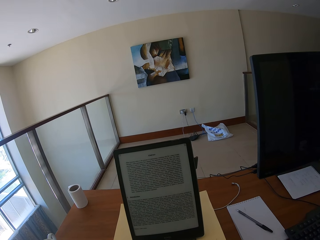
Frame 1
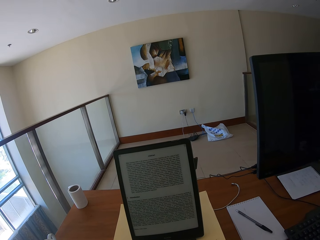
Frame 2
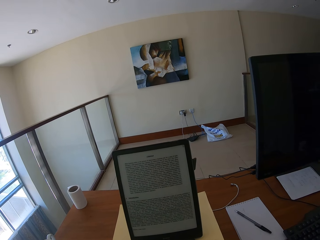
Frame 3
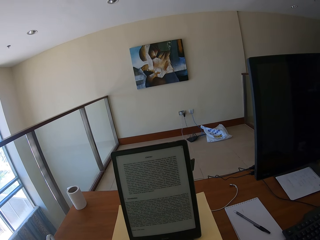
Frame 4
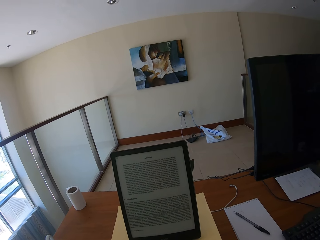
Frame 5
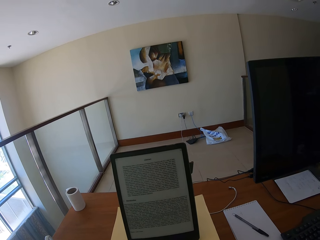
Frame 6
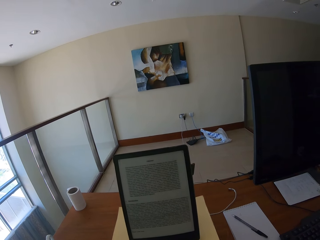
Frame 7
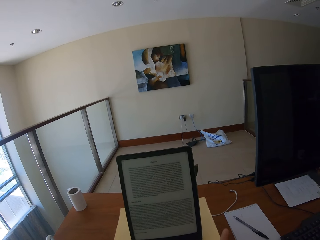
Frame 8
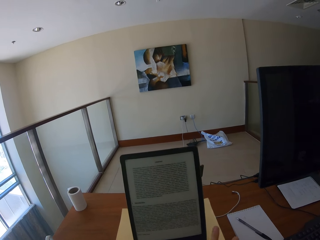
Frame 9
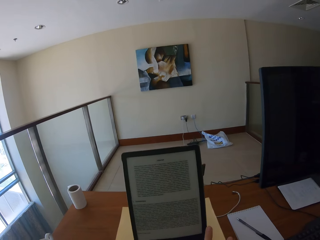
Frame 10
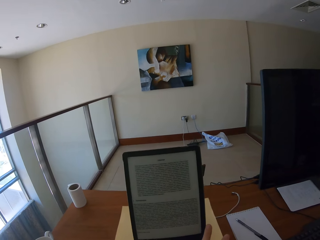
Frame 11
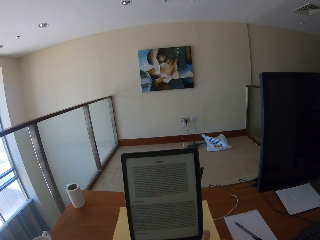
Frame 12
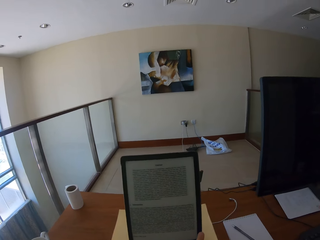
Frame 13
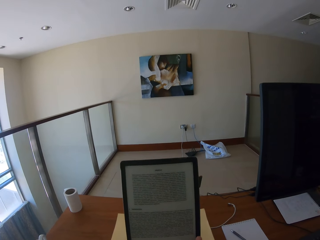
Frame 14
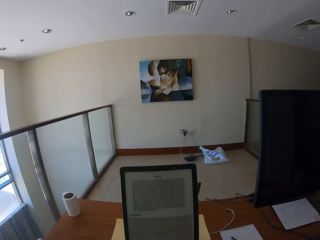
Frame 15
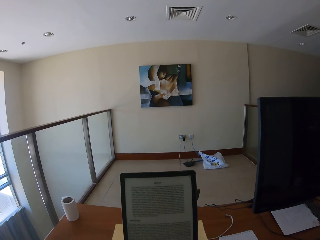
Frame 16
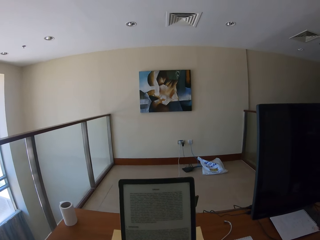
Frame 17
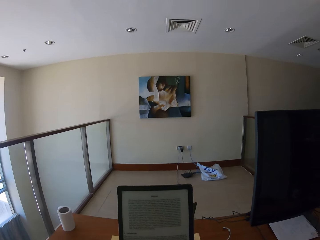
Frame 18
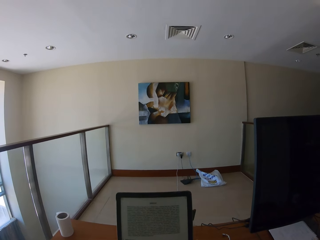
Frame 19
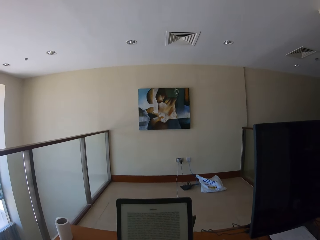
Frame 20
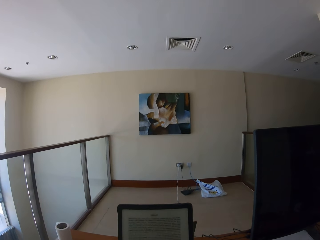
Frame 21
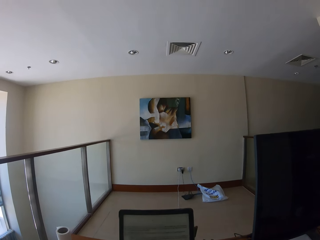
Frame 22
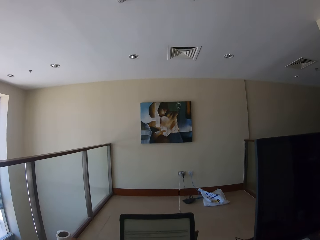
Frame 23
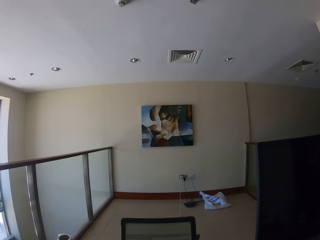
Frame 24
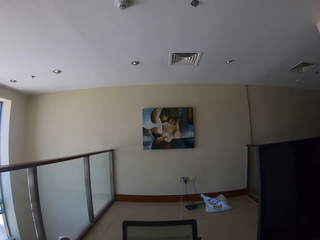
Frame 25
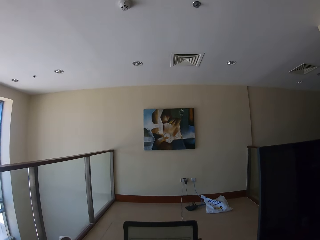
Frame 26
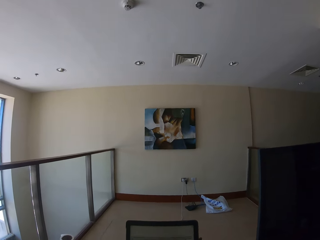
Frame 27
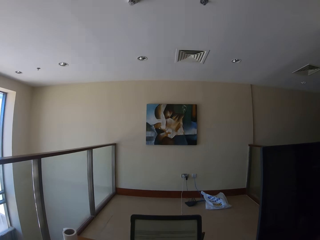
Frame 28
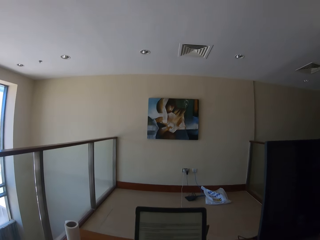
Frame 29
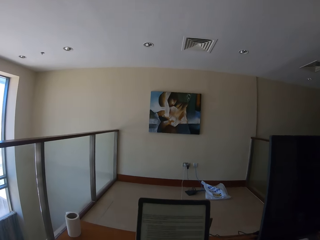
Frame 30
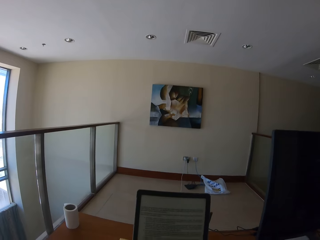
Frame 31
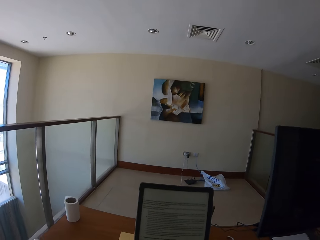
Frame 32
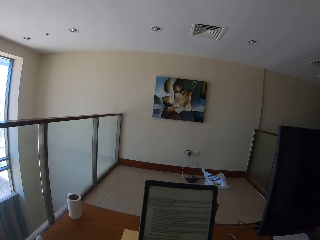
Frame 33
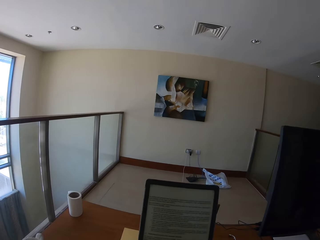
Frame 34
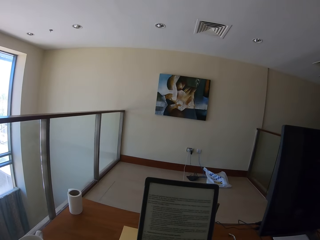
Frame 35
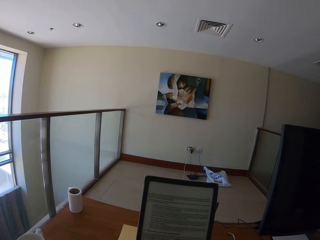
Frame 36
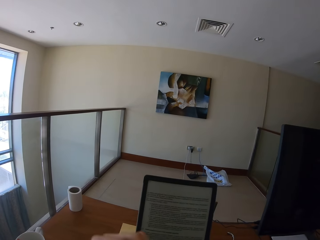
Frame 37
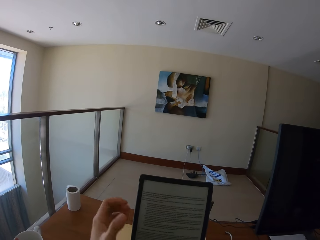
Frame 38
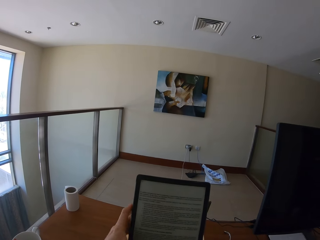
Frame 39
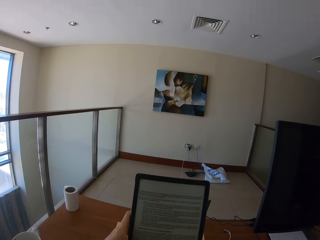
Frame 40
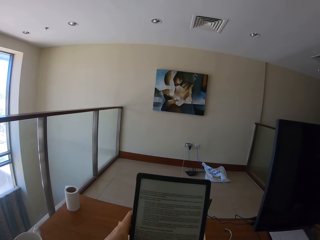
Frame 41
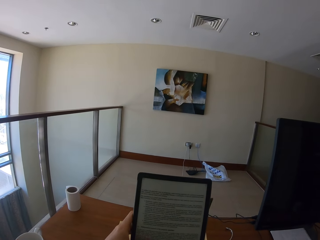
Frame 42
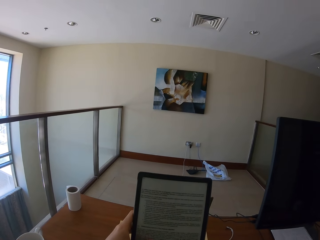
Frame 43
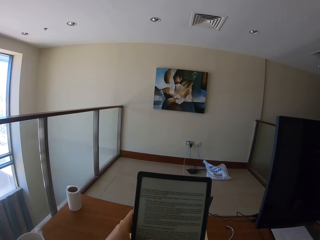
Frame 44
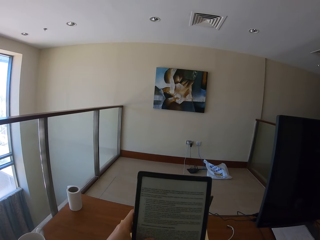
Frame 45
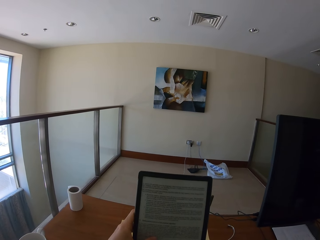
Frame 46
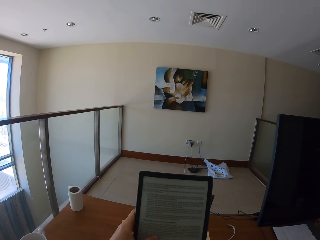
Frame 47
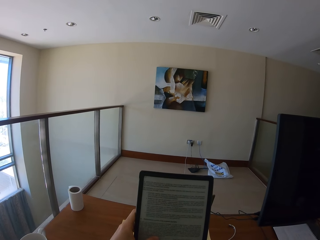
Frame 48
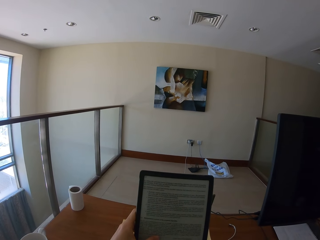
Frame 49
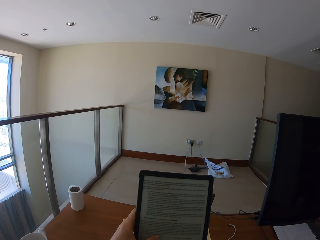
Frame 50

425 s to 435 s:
The camera wearer holds a tablet.

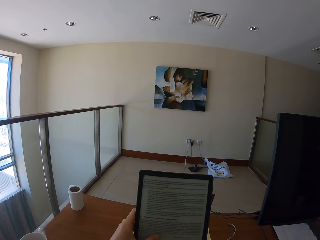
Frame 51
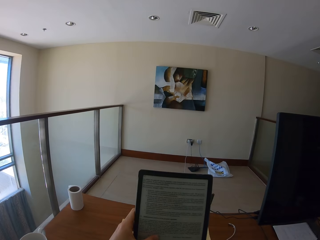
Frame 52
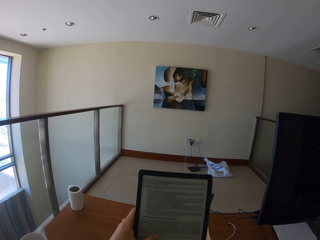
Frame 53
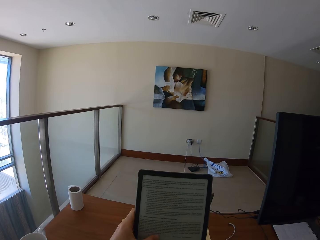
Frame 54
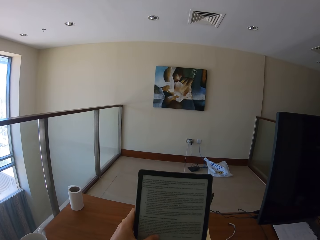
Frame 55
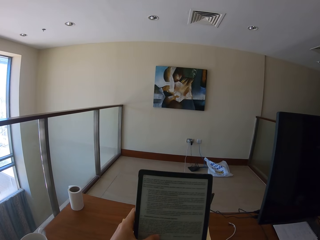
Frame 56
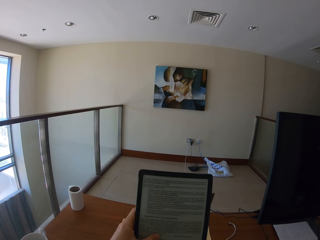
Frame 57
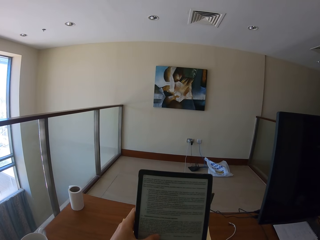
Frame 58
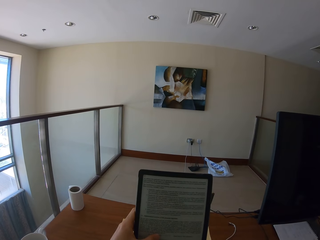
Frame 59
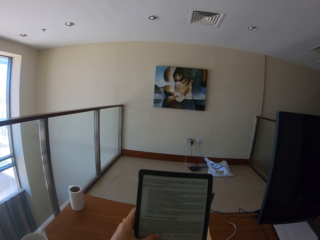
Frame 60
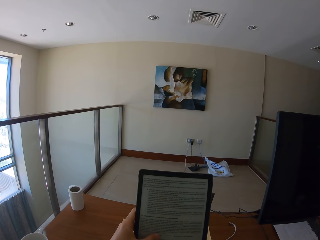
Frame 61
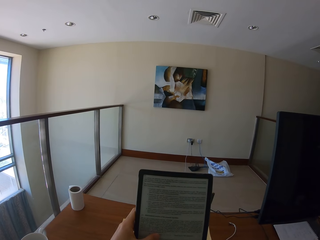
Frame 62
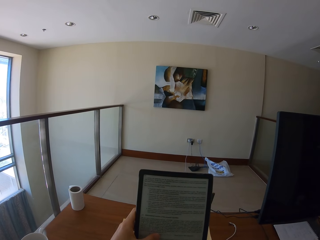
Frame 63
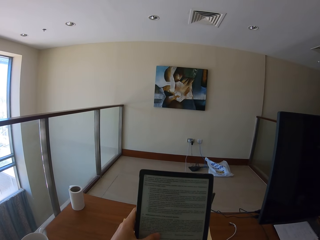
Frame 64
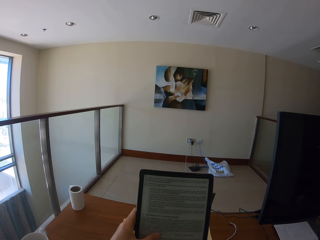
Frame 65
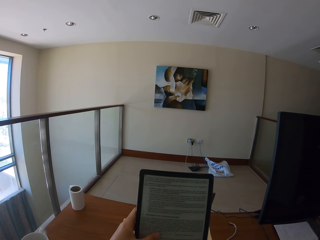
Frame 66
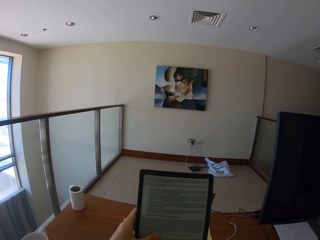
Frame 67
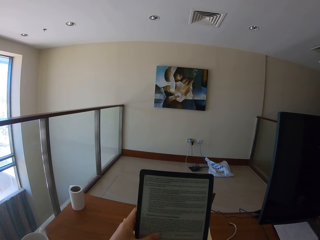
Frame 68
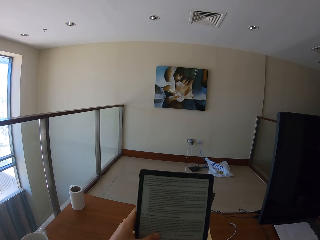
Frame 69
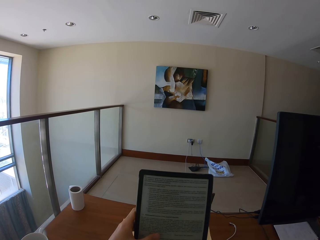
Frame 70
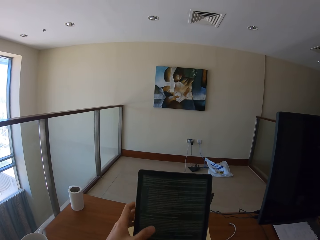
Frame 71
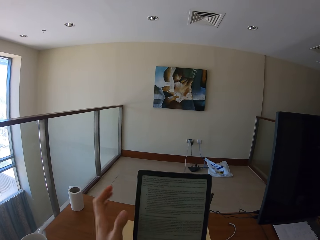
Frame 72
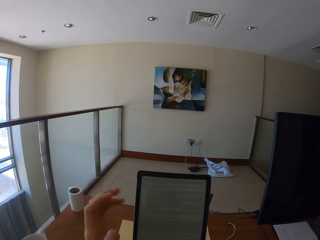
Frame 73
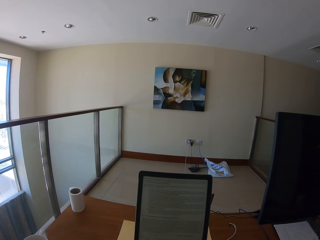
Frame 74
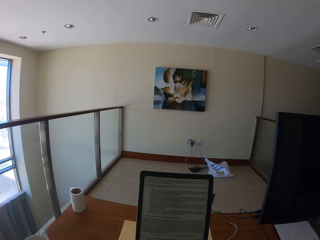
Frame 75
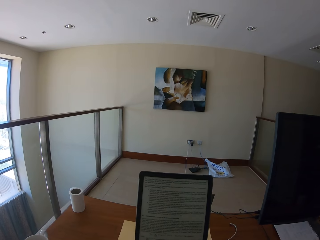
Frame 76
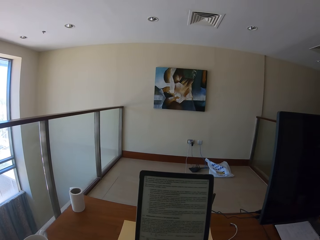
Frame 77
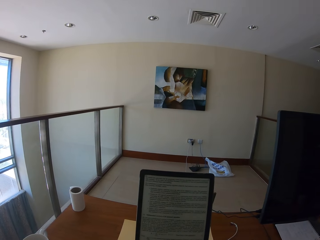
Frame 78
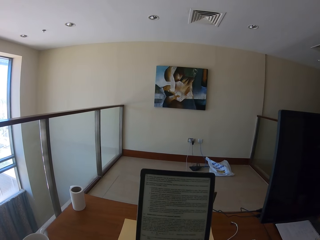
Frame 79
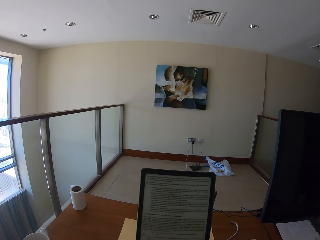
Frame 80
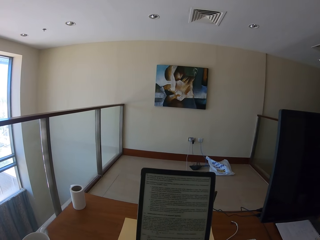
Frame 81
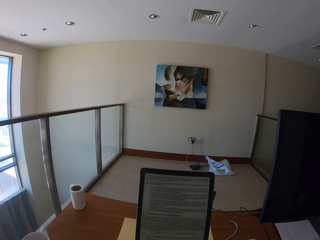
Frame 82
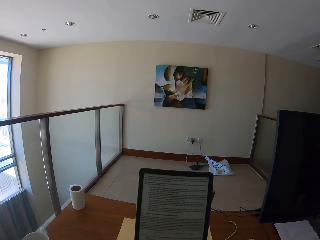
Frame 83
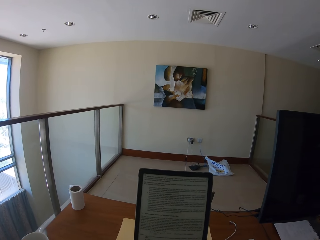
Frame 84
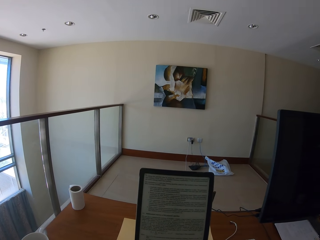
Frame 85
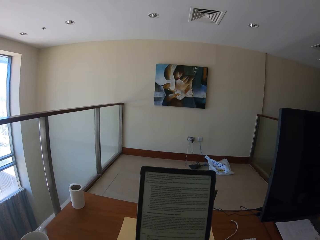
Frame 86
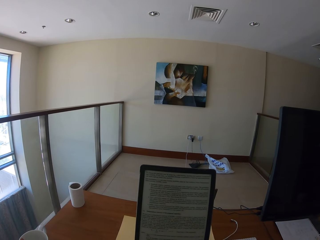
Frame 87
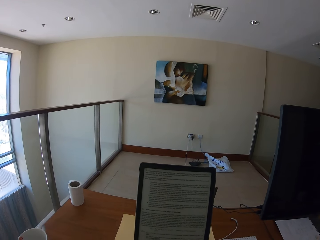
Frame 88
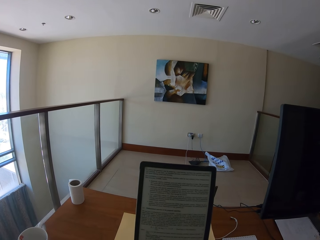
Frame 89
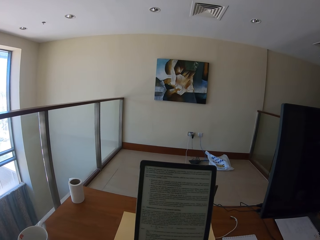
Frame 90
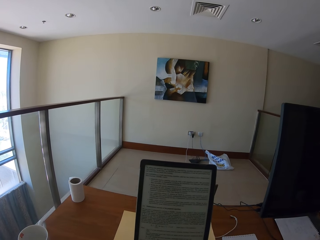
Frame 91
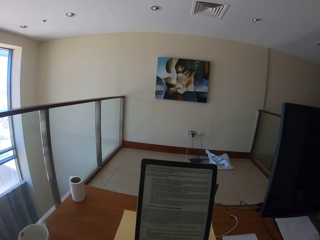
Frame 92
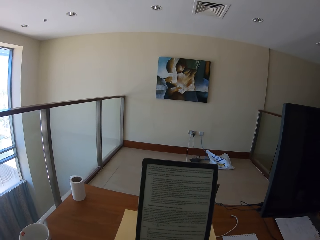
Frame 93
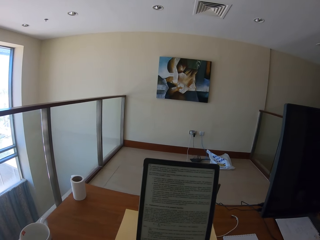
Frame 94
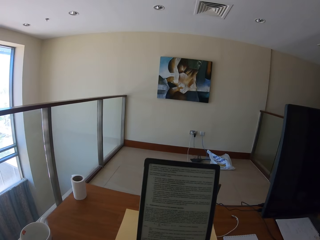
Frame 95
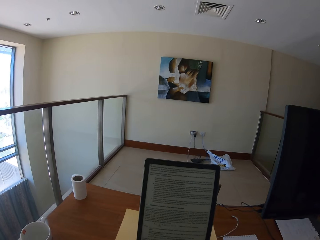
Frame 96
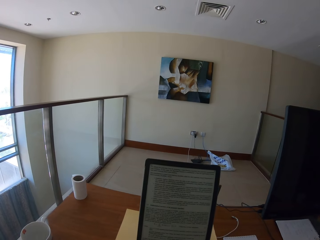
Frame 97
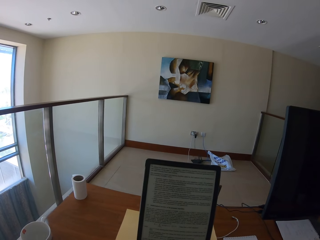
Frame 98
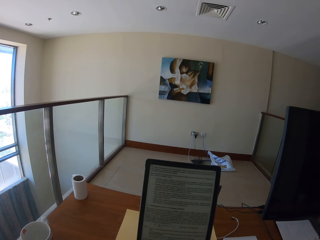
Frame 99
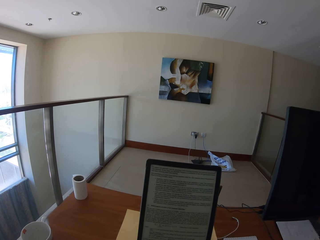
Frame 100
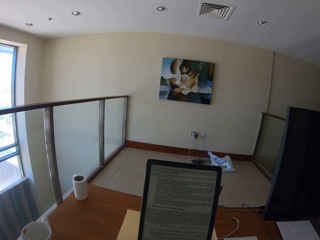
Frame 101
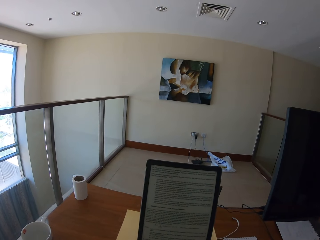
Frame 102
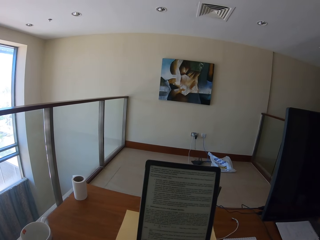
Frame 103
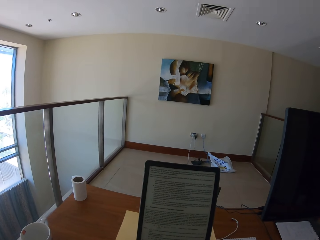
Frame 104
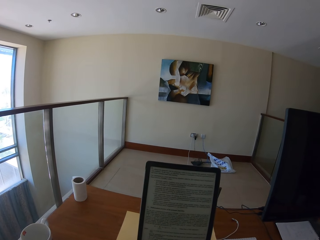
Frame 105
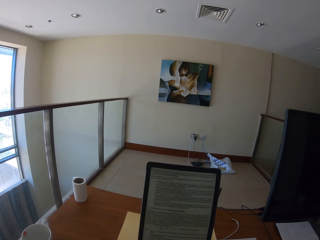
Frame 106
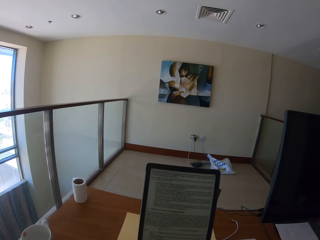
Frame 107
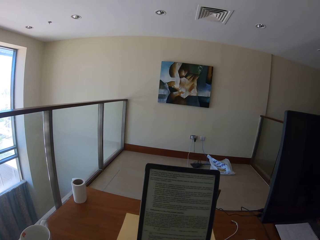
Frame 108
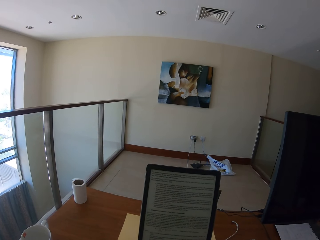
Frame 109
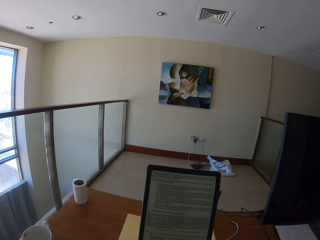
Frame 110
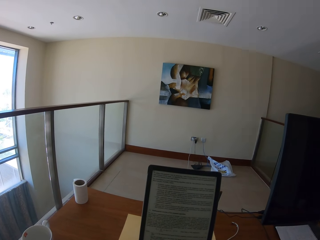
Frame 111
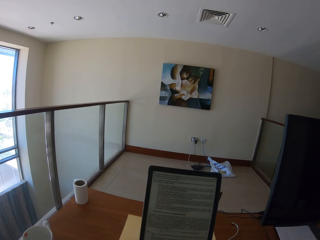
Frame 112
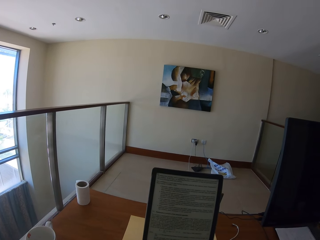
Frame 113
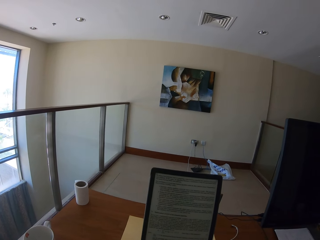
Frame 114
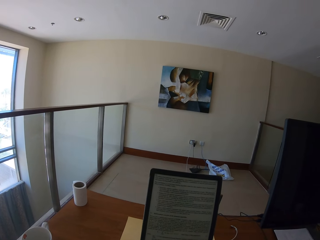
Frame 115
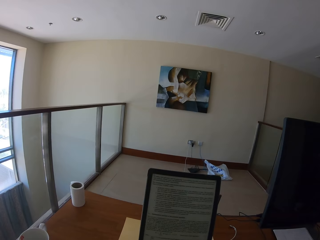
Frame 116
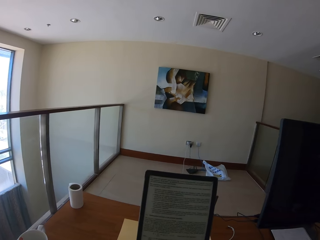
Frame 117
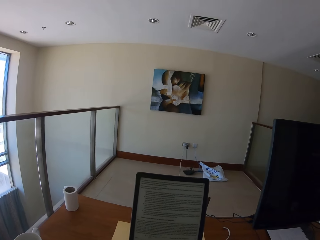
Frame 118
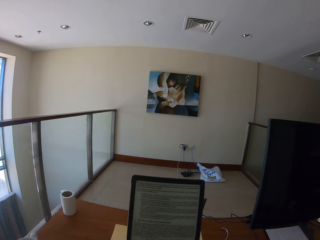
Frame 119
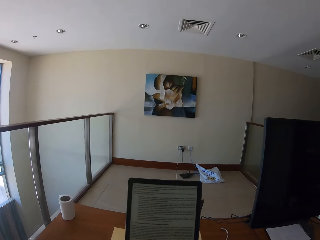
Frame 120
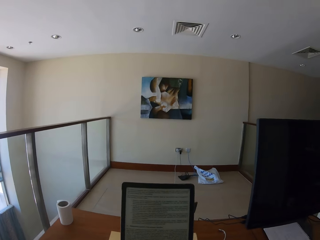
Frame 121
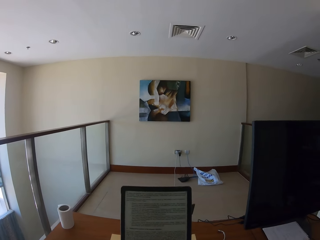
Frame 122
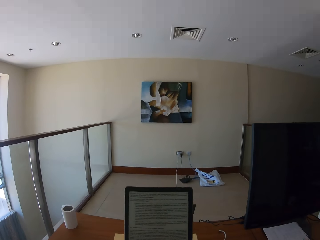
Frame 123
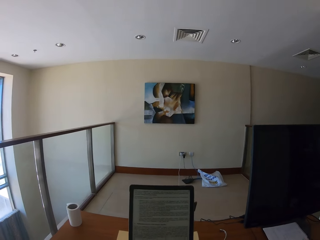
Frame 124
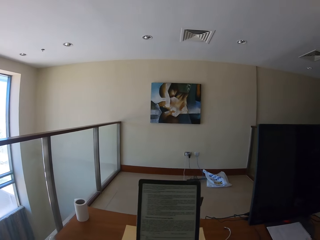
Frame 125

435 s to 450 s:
The camera wearer scrolls the tablet. They read on the tablet and read from the tablet.
